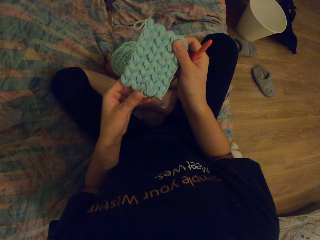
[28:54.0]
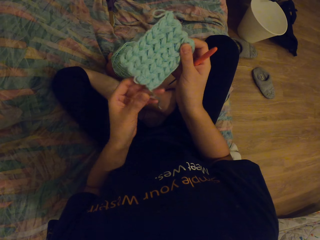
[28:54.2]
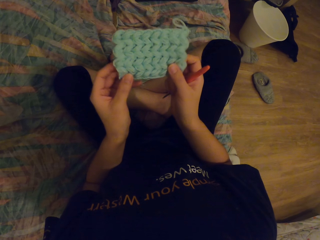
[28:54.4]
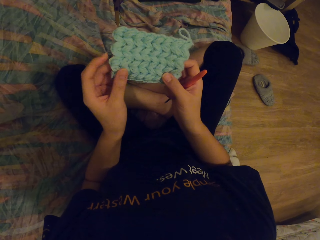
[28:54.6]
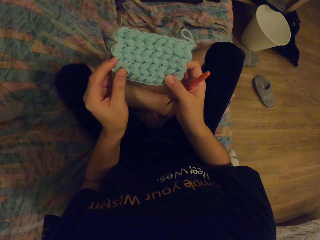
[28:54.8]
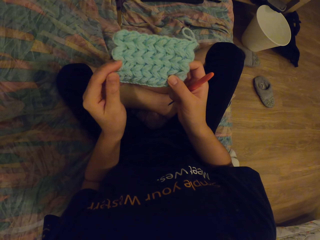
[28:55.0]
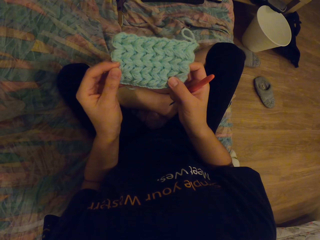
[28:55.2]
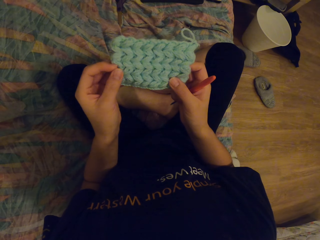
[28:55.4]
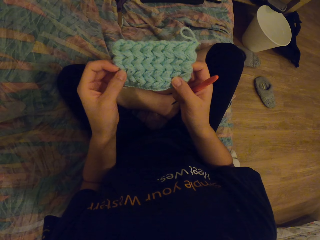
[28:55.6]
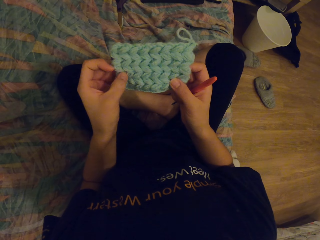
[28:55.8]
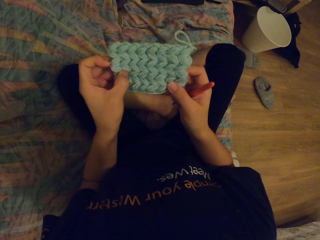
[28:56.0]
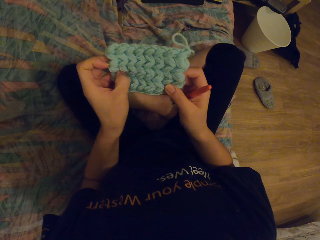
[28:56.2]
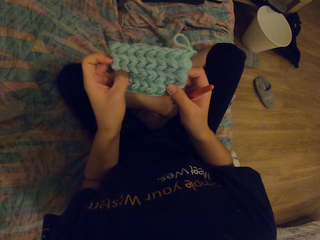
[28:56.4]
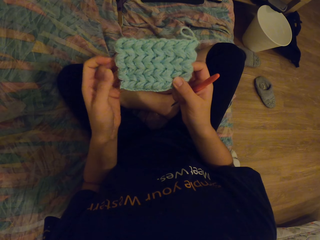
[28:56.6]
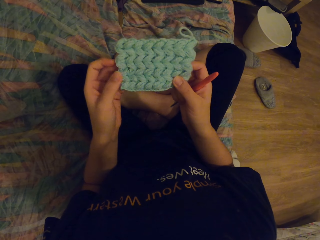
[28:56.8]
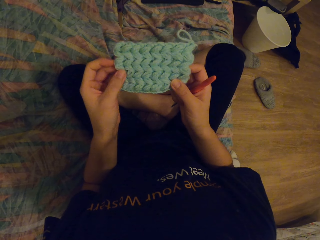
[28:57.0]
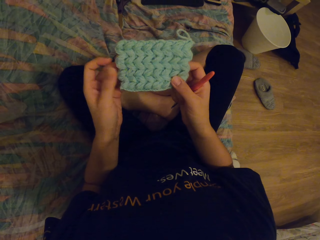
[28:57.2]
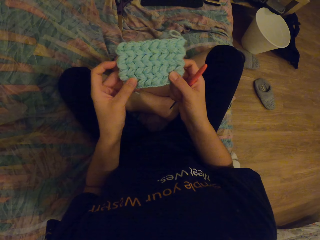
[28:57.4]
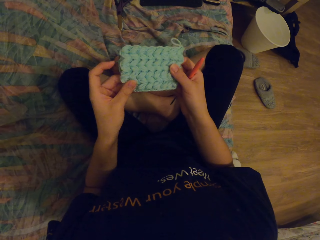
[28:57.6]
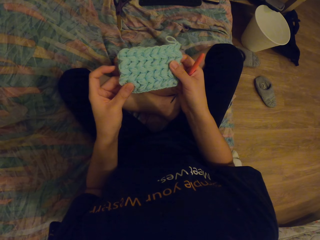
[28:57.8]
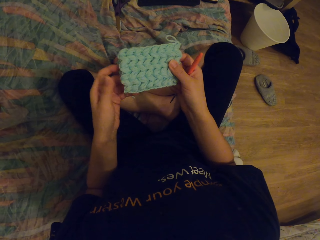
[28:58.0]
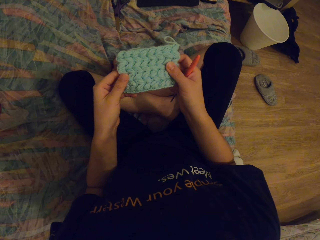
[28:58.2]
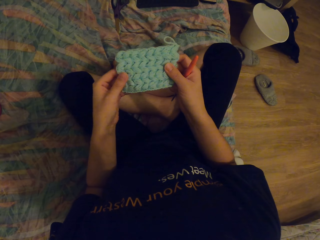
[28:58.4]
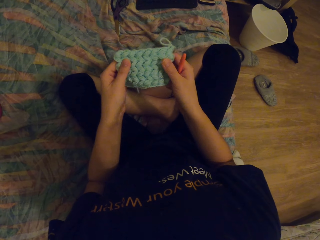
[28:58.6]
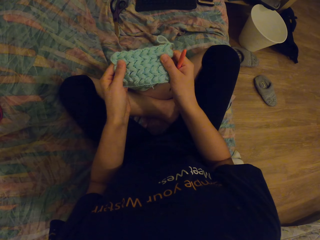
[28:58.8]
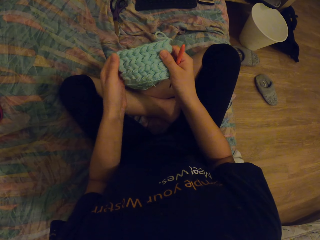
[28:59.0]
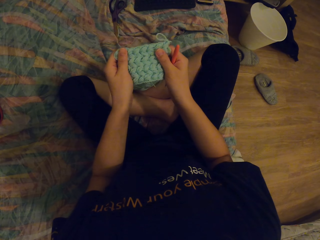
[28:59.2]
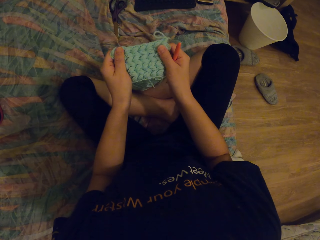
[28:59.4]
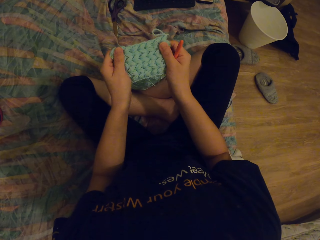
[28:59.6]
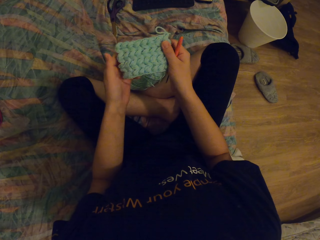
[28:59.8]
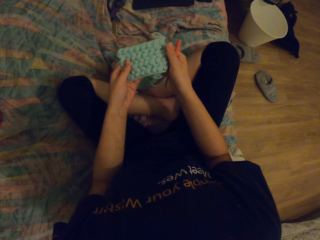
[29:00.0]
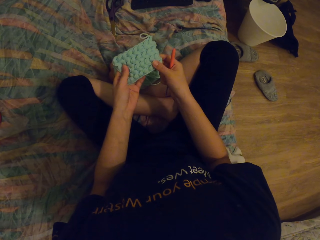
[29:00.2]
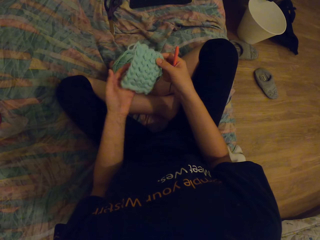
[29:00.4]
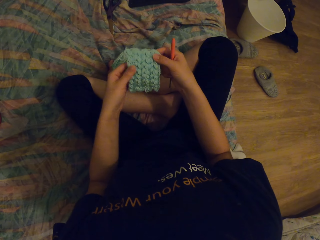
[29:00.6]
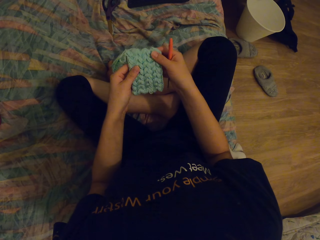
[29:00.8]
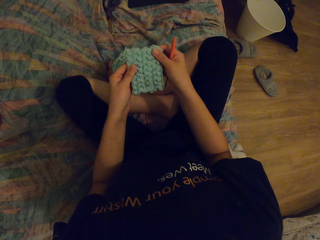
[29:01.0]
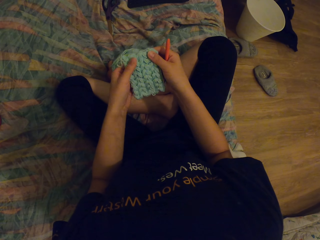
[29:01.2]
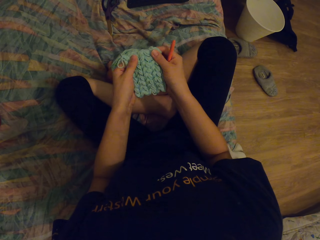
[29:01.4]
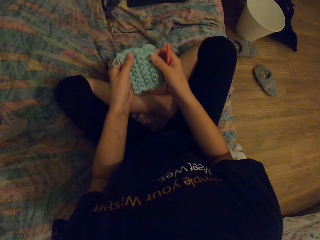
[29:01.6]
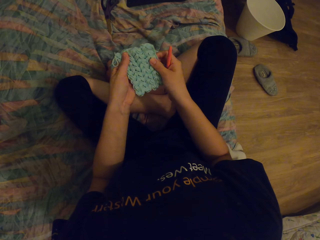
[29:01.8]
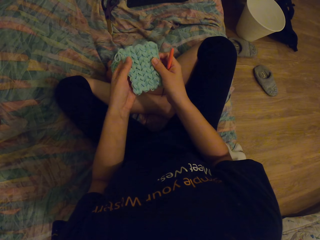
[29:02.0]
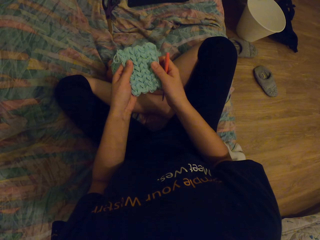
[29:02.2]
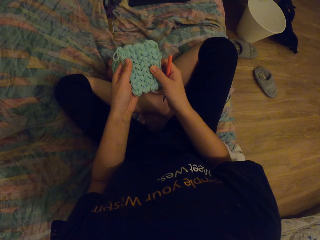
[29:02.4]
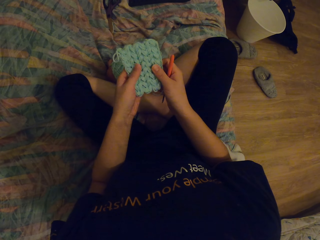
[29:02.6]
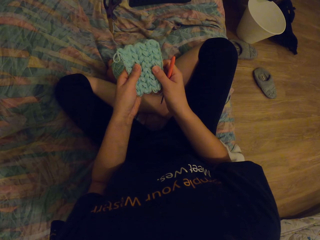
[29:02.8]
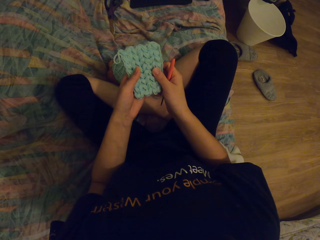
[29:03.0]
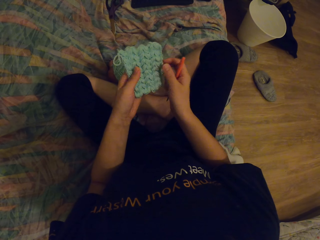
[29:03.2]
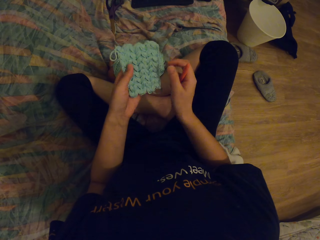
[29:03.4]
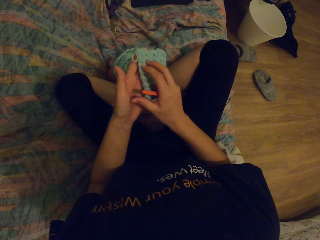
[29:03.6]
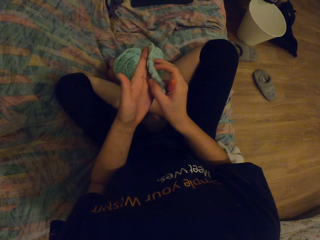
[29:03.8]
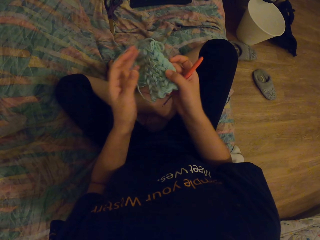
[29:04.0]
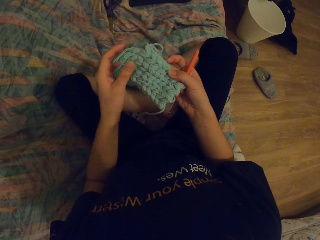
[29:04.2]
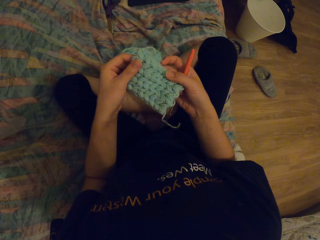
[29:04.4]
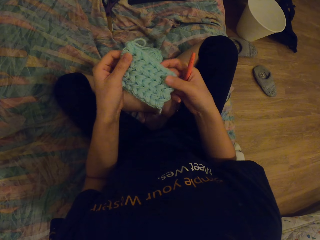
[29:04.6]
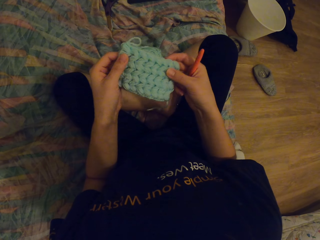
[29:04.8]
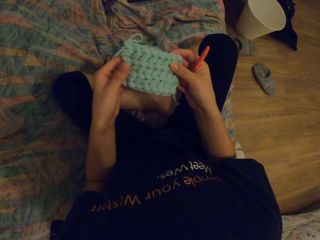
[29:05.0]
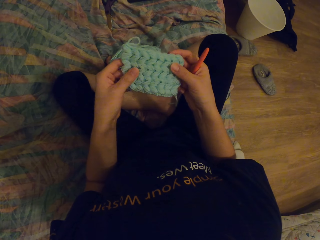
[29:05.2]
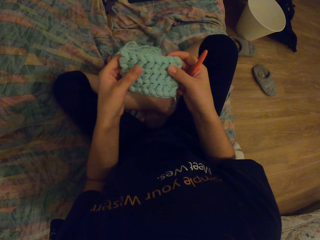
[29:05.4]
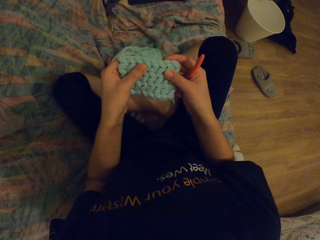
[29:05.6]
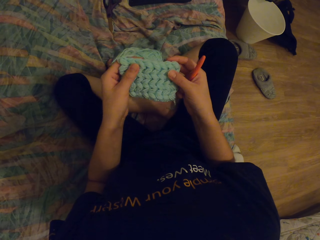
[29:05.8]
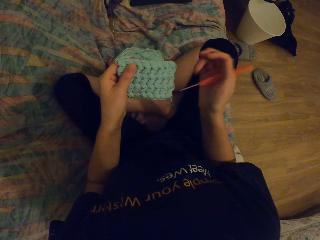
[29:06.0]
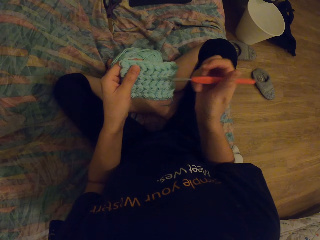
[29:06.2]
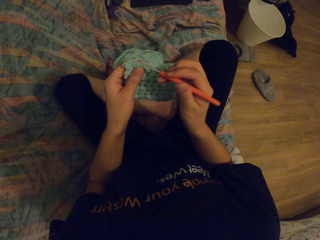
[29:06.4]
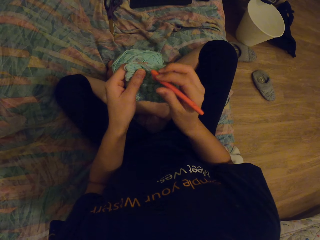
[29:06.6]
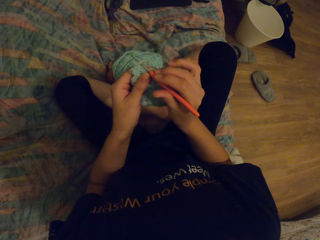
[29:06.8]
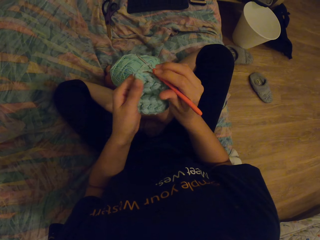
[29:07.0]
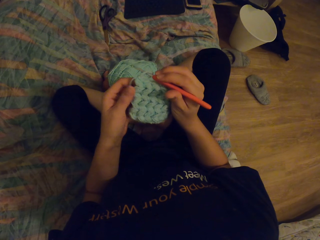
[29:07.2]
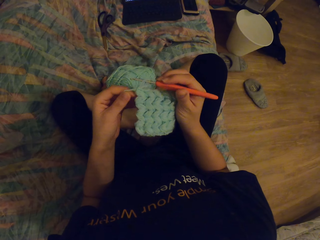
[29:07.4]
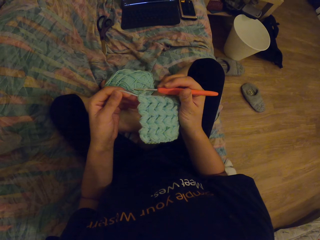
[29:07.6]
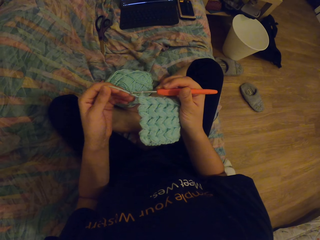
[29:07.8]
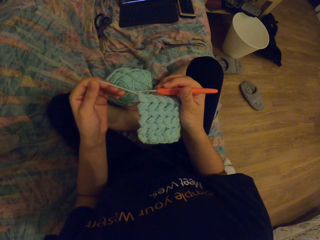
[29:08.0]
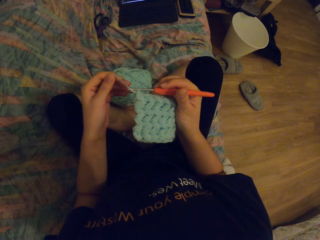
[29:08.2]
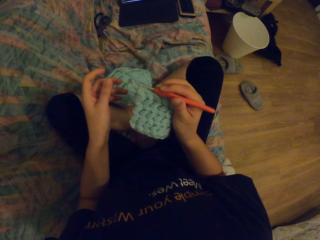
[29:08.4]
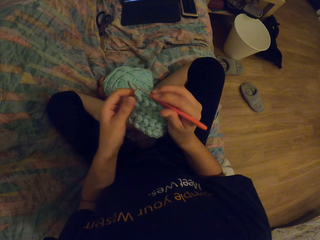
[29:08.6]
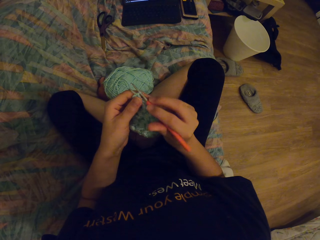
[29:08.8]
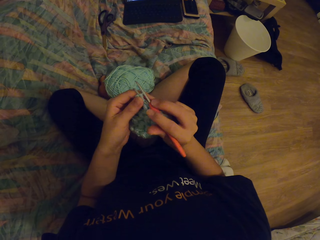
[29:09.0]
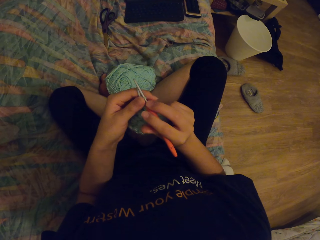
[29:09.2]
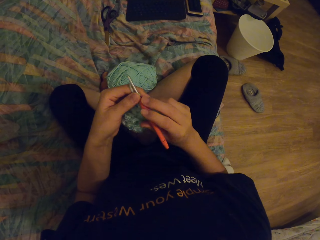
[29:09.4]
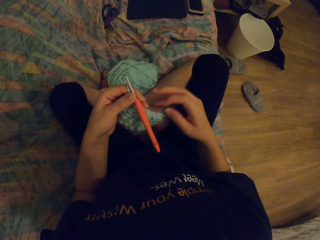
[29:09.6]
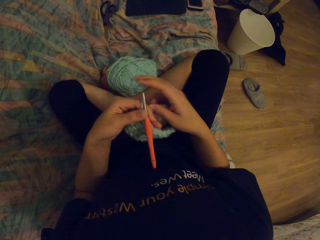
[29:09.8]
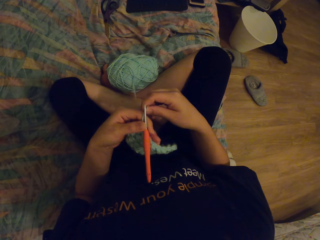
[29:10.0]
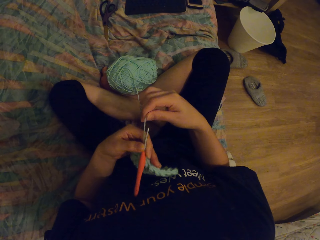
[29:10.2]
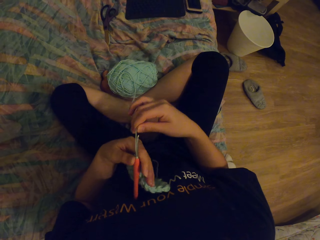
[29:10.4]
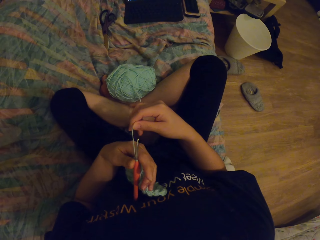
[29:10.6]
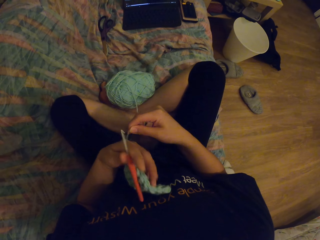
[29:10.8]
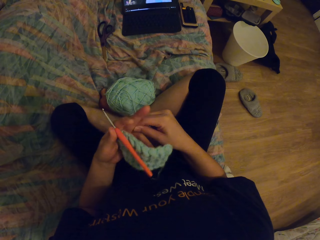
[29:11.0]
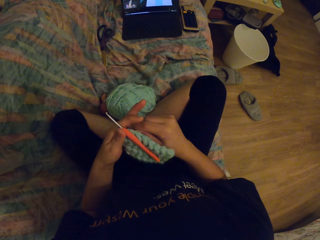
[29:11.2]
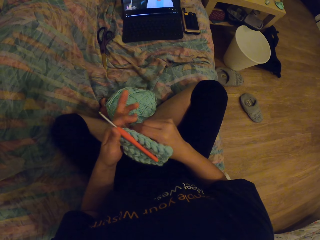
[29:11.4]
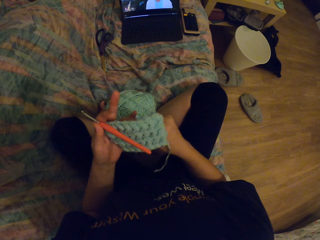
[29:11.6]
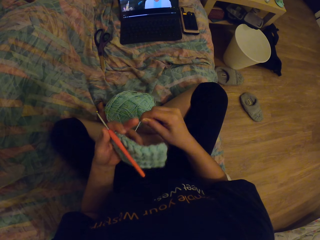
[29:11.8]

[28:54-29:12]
The camera wearer knits thread with a crochet.
